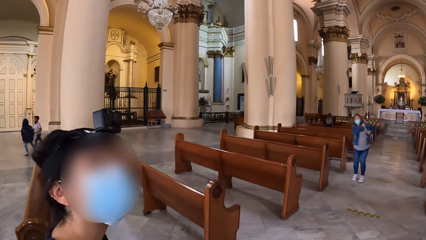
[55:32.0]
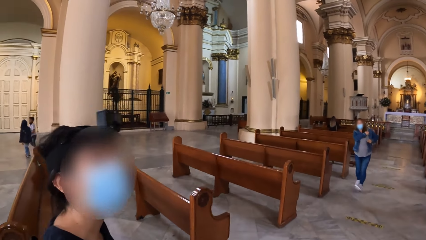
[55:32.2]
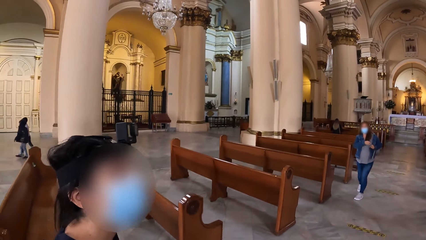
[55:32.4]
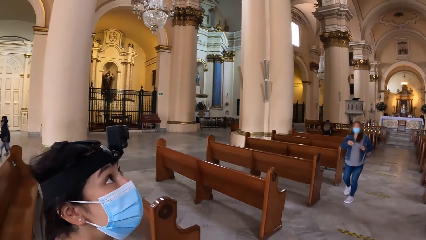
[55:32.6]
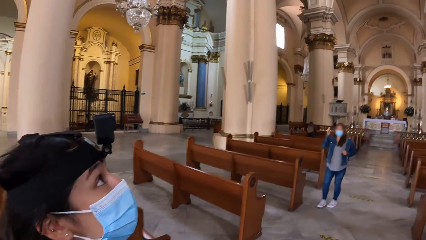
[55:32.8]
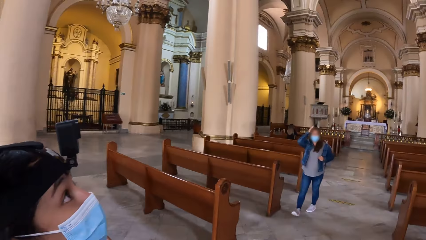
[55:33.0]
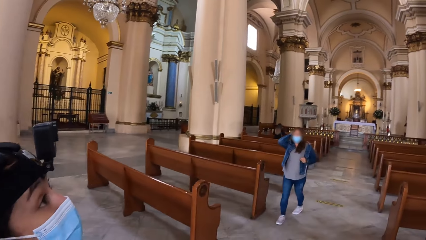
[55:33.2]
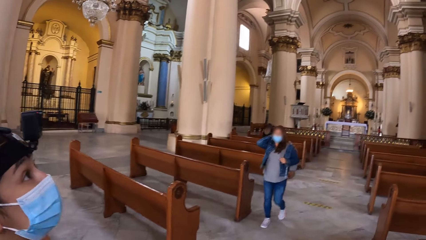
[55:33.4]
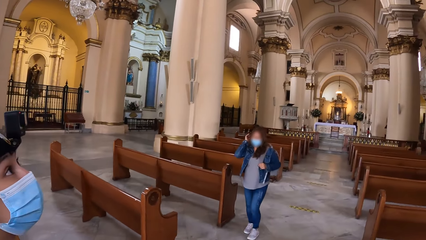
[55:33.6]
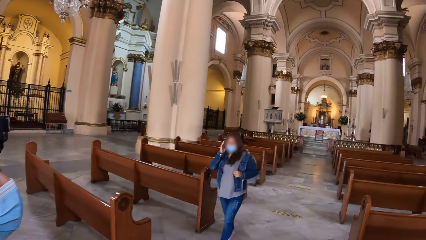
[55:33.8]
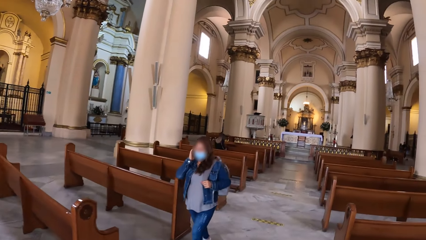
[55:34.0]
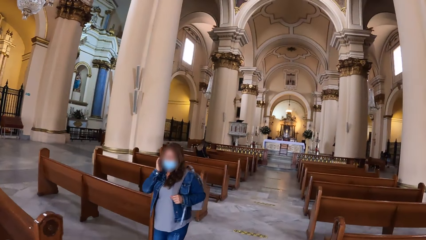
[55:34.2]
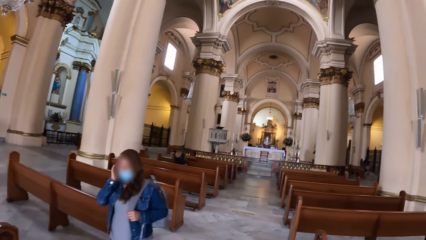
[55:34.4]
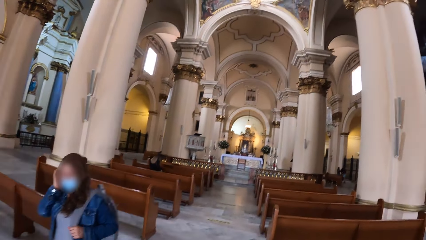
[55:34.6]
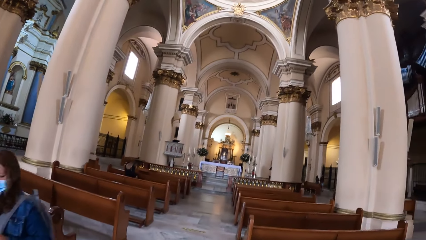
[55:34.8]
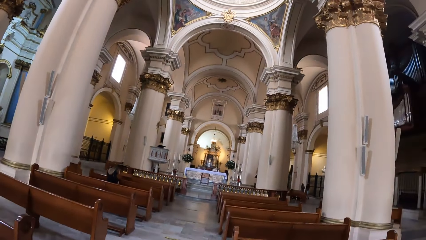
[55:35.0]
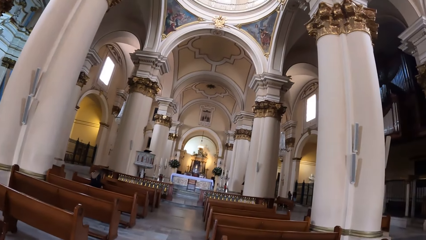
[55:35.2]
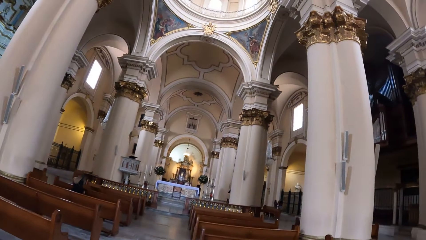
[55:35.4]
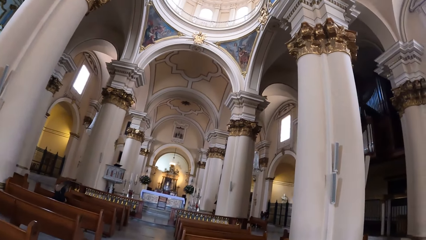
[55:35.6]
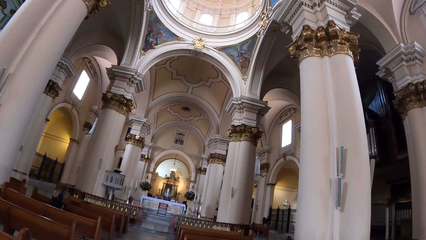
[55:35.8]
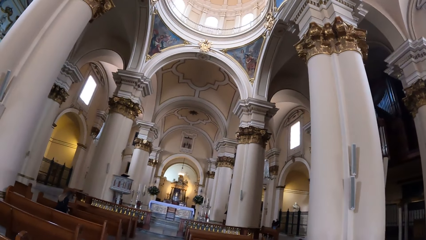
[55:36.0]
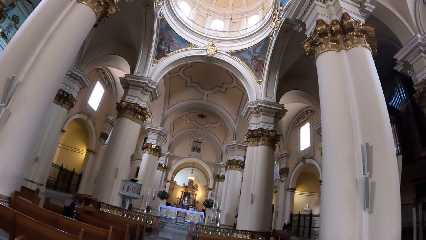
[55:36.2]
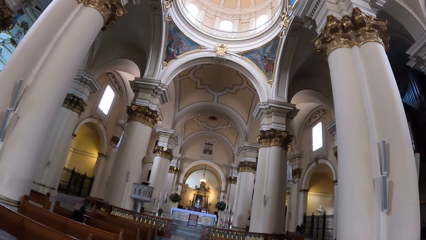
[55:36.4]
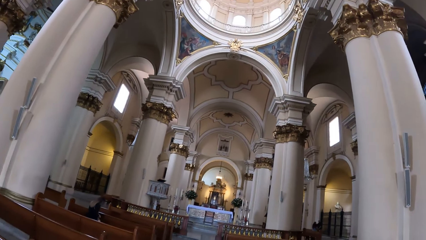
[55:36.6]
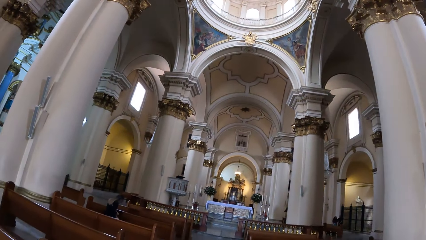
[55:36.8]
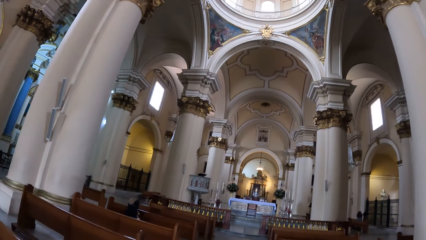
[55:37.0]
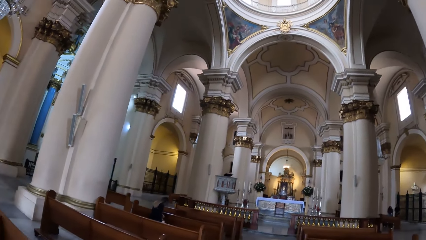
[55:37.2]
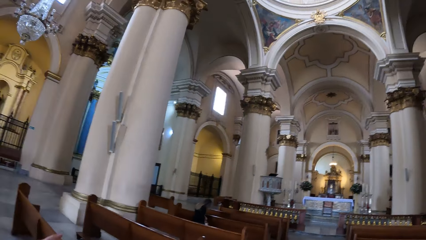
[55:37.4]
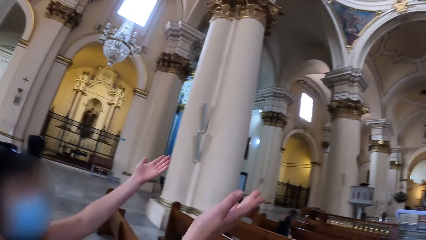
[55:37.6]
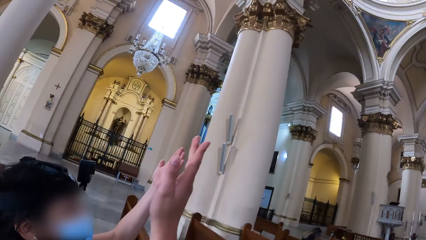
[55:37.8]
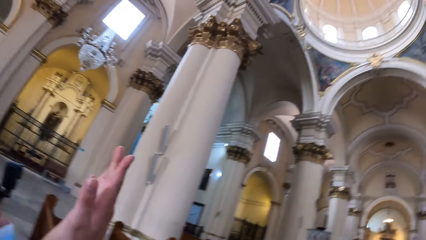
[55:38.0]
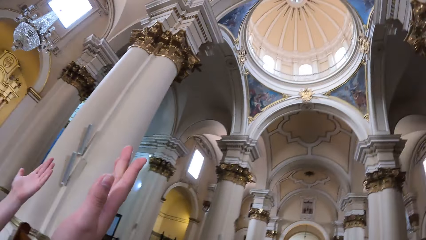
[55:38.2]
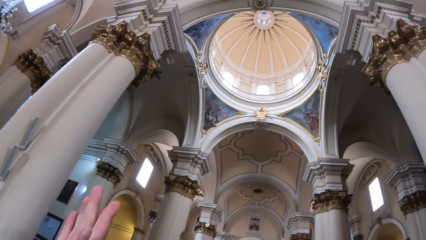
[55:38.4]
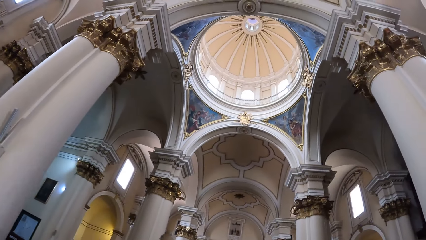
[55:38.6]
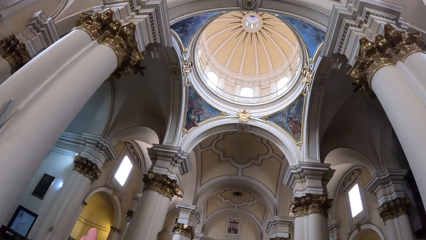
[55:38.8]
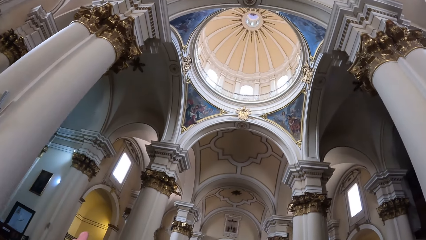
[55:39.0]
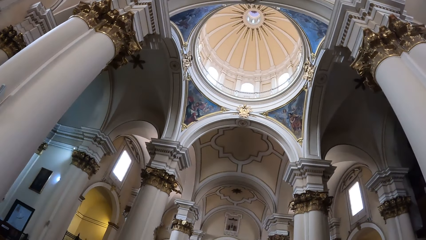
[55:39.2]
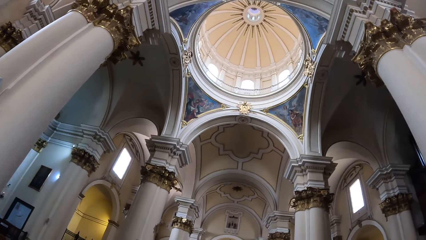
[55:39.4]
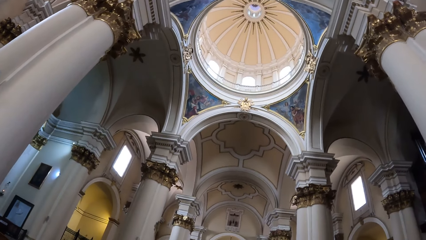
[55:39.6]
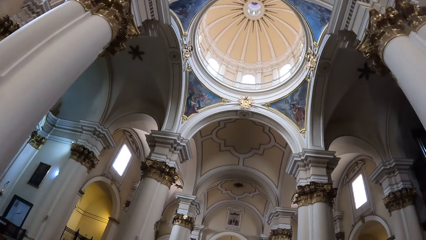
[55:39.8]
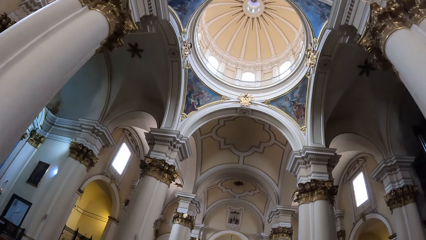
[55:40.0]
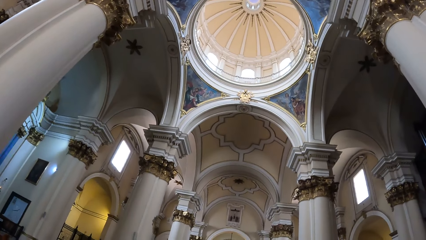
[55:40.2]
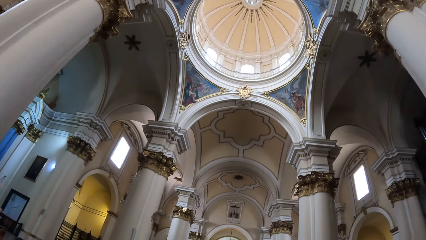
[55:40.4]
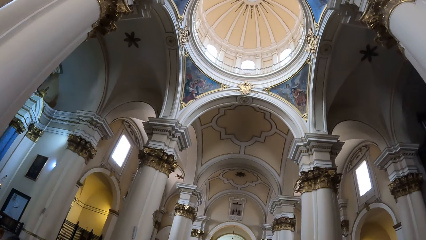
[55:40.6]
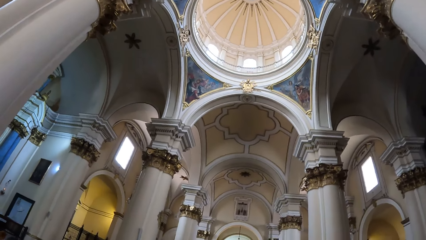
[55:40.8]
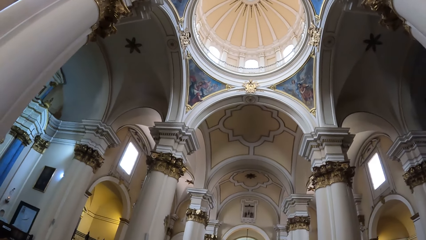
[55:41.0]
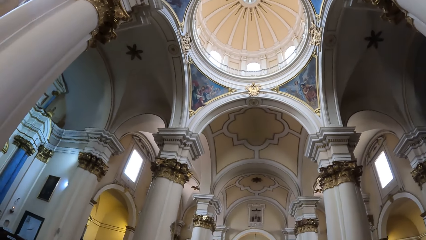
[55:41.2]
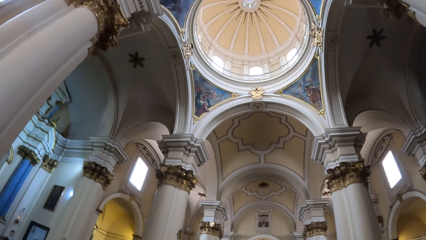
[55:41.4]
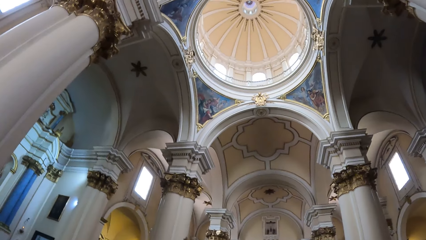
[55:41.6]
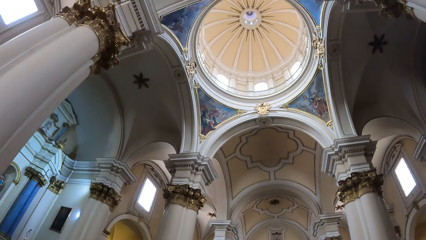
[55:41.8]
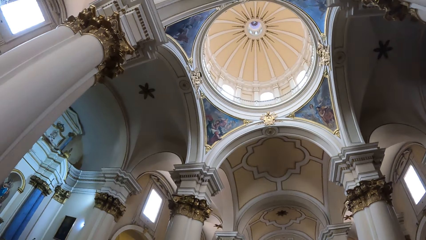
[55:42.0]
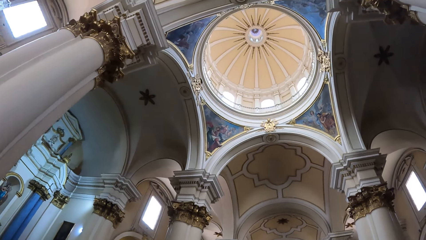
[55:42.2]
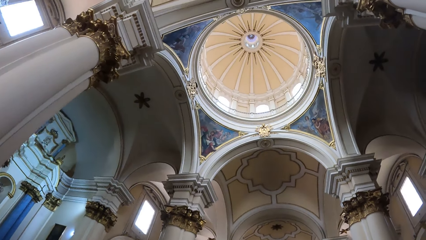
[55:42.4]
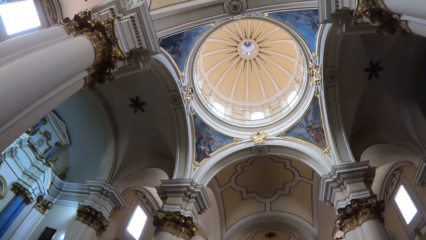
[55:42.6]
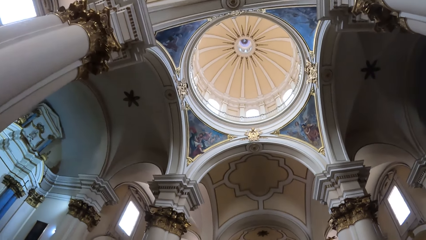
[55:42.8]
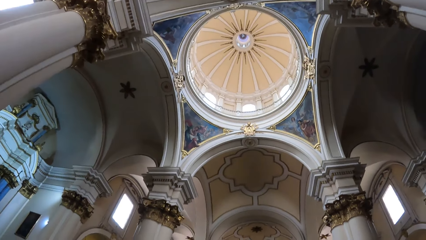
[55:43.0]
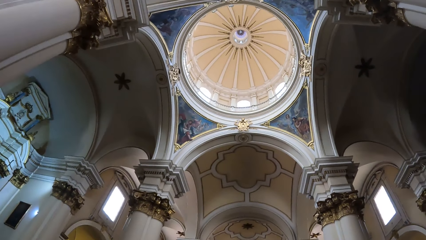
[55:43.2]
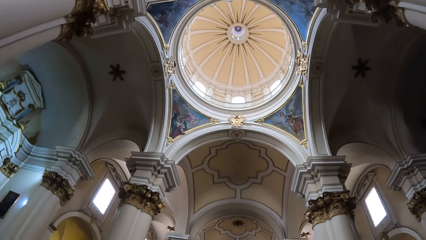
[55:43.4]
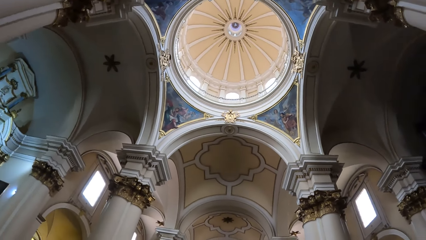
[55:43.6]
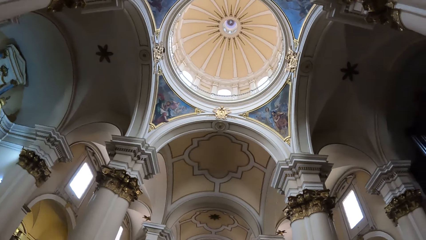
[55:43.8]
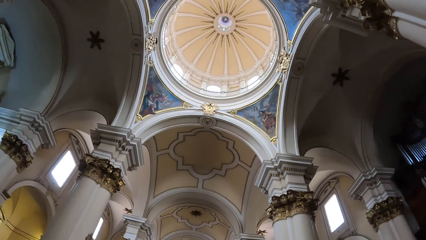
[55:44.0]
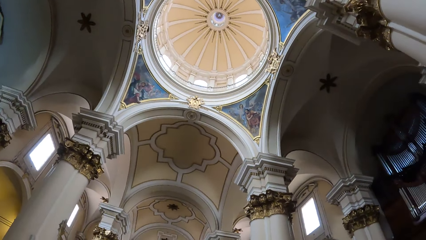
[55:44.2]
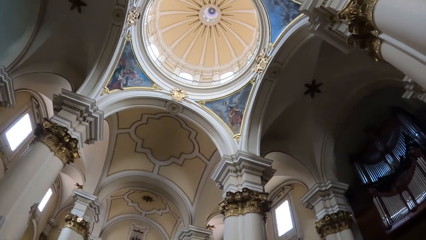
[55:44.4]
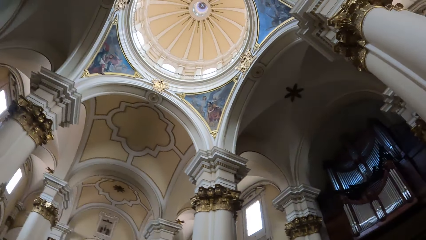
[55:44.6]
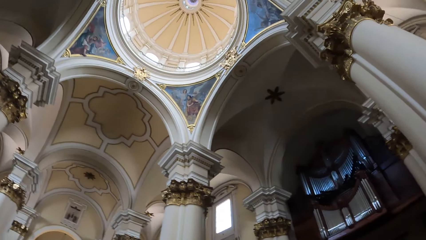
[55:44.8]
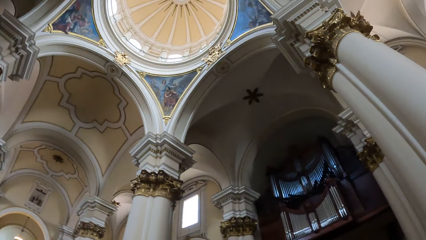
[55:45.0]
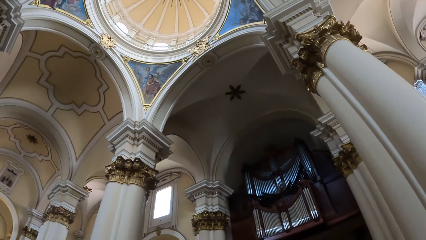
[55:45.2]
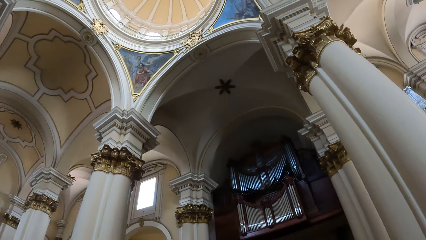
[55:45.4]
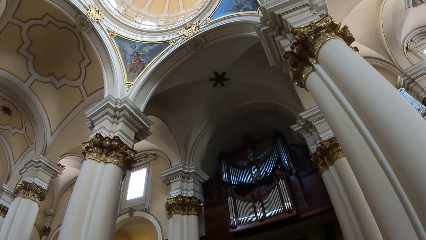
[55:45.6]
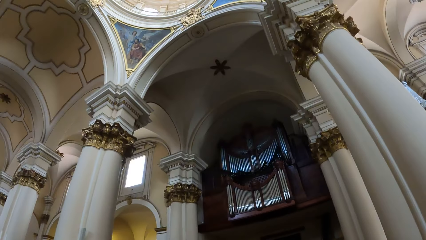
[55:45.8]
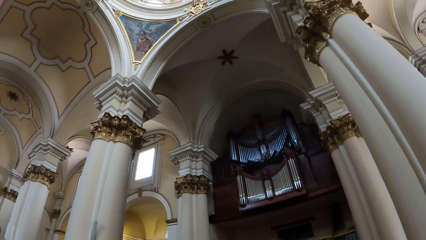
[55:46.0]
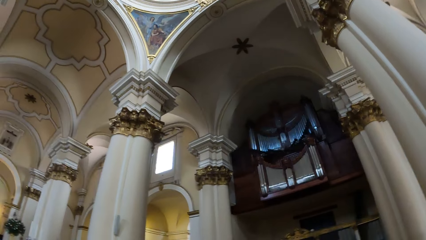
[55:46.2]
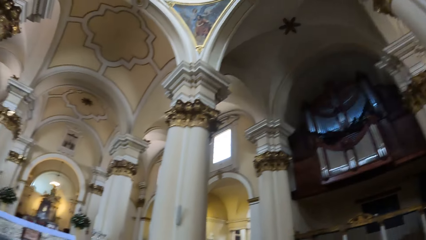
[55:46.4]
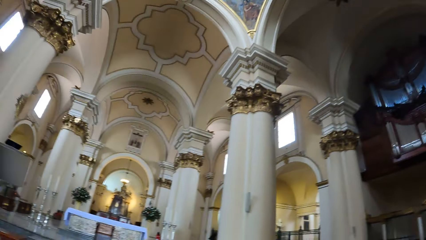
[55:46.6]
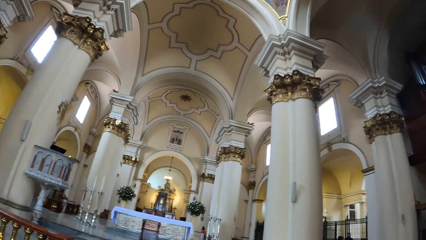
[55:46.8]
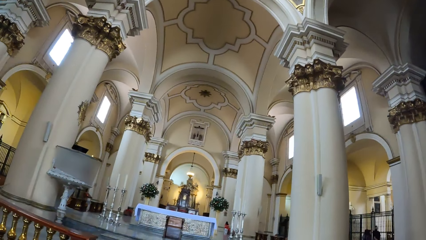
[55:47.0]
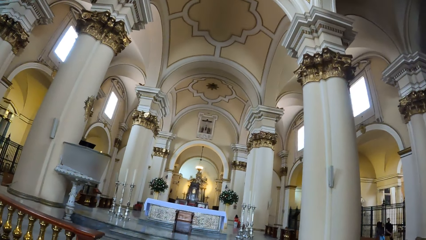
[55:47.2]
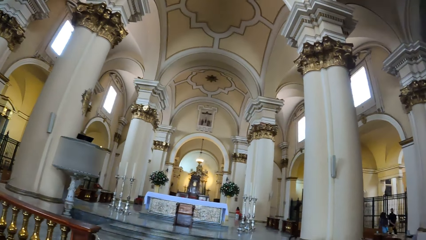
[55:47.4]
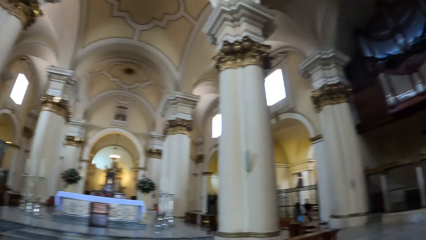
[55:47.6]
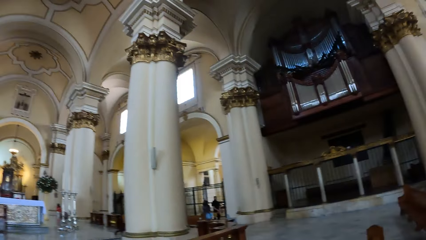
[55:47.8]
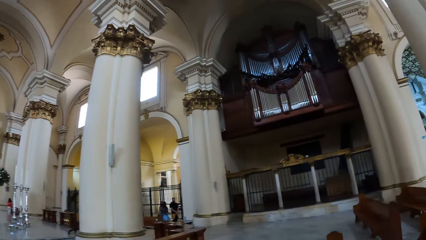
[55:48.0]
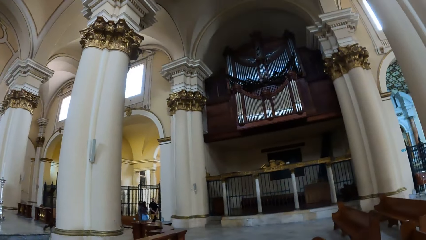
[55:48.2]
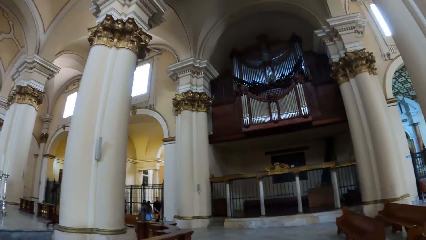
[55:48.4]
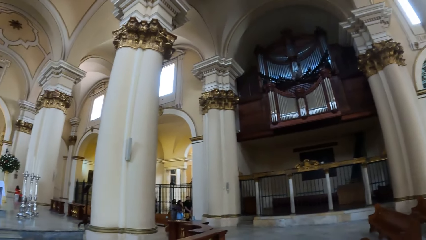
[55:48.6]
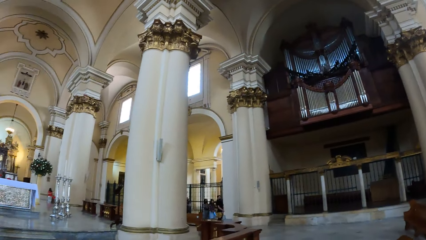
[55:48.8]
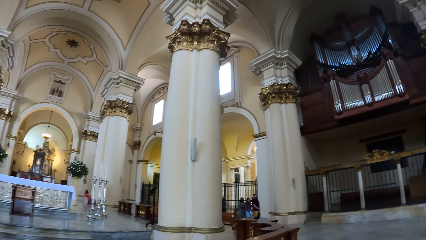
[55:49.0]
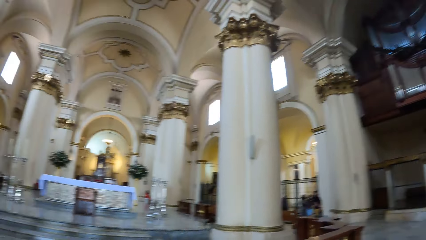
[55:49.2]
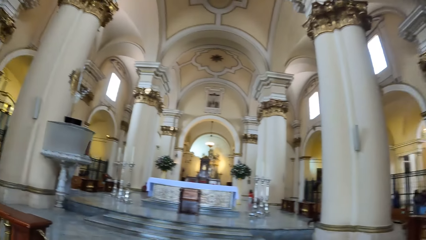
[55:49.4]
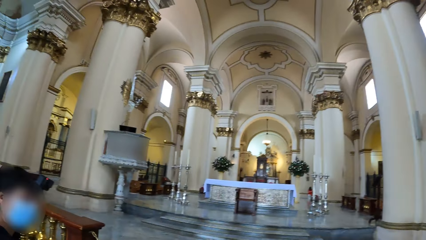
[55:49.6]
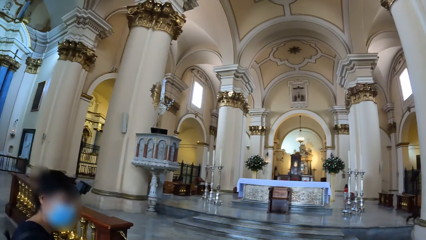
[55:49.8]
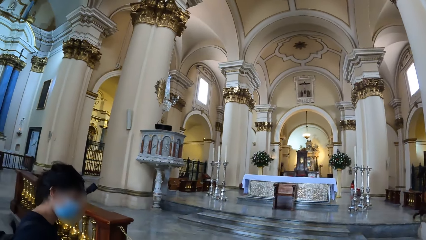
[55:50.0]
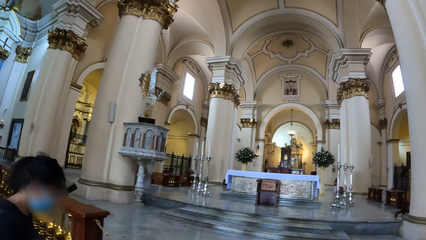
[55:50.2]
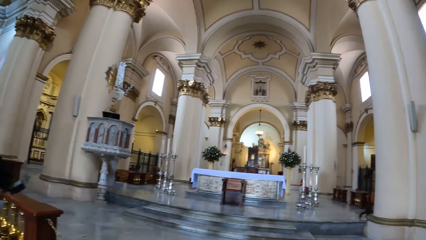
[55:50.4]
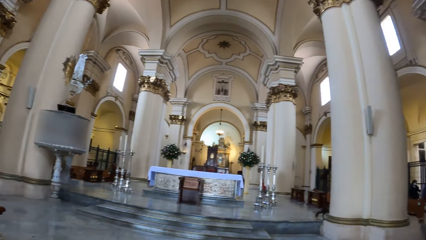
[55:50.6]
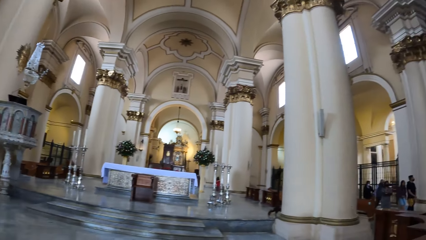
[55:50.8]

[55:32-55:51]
A woman walks past the camera wearer in the church. The other woman gesticulates with both hands.
